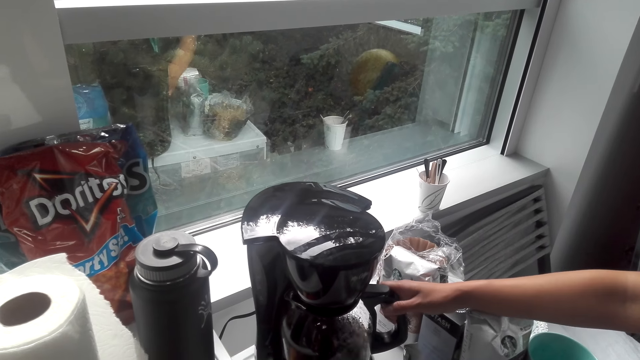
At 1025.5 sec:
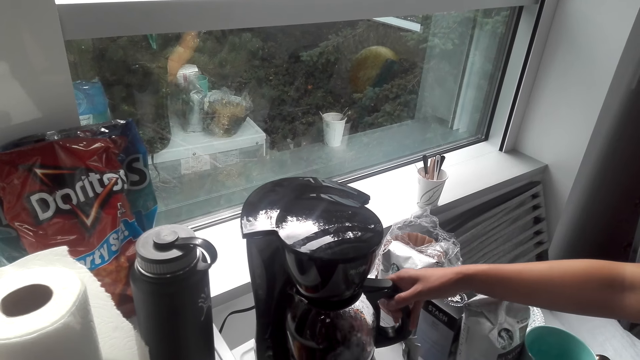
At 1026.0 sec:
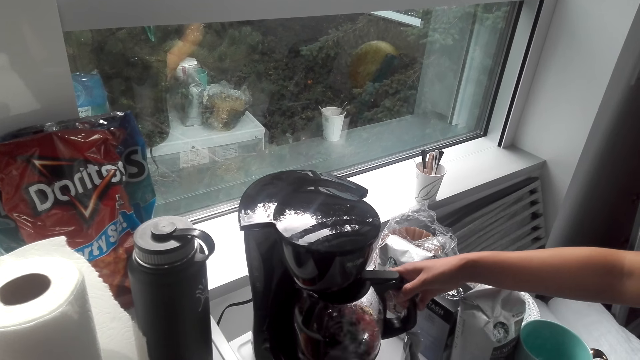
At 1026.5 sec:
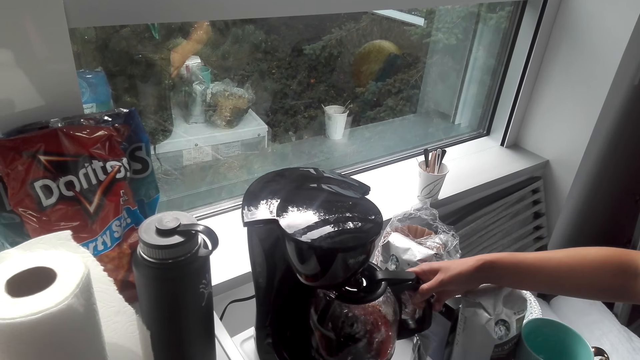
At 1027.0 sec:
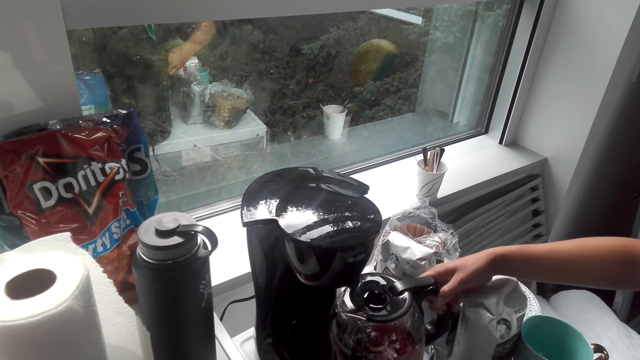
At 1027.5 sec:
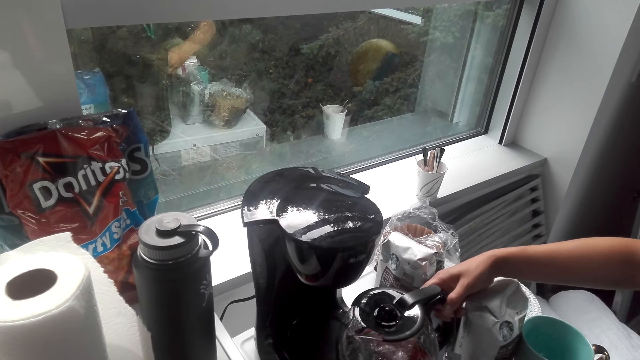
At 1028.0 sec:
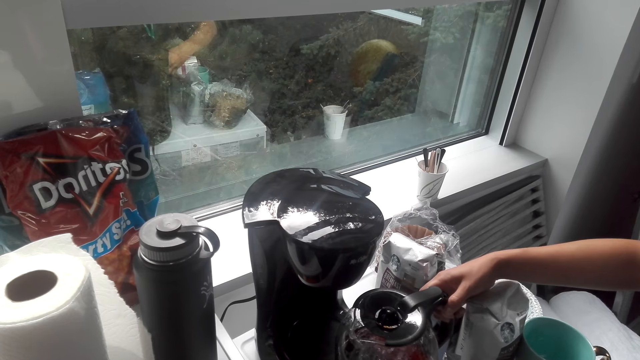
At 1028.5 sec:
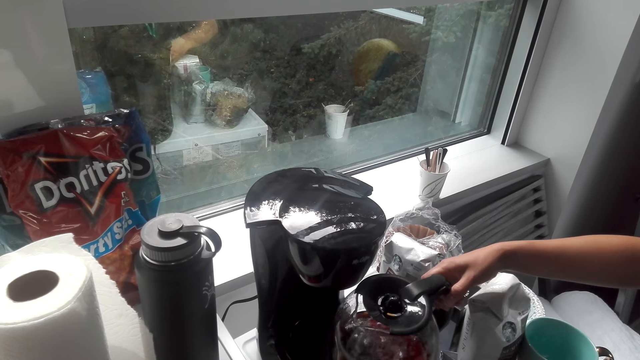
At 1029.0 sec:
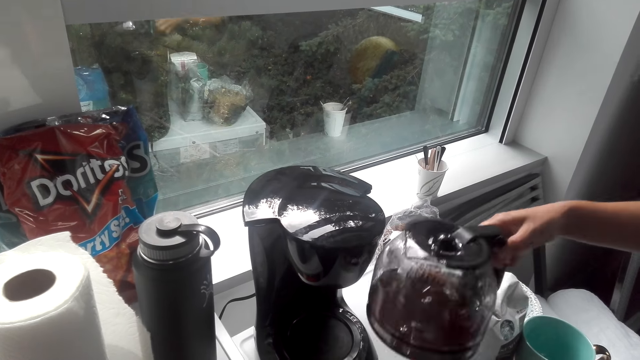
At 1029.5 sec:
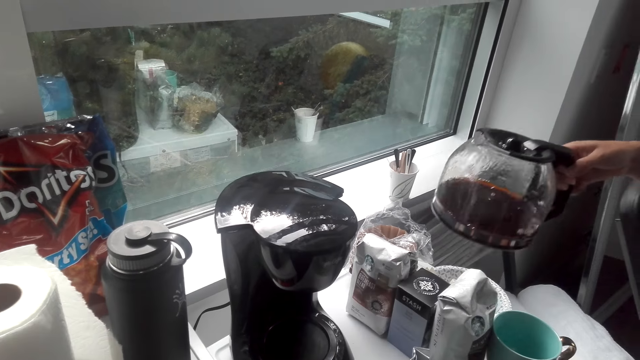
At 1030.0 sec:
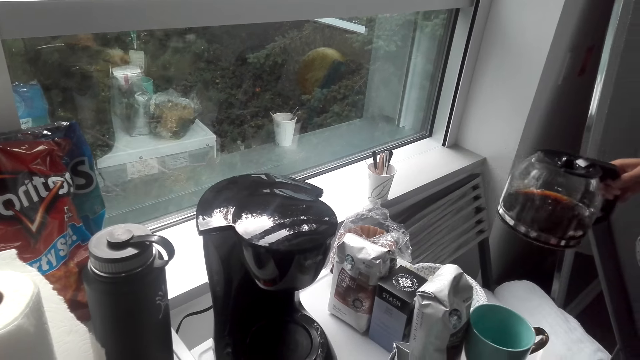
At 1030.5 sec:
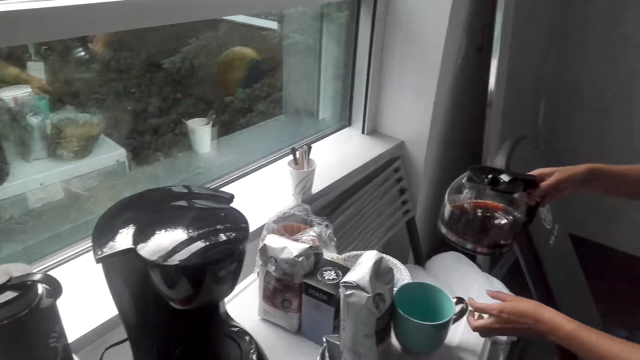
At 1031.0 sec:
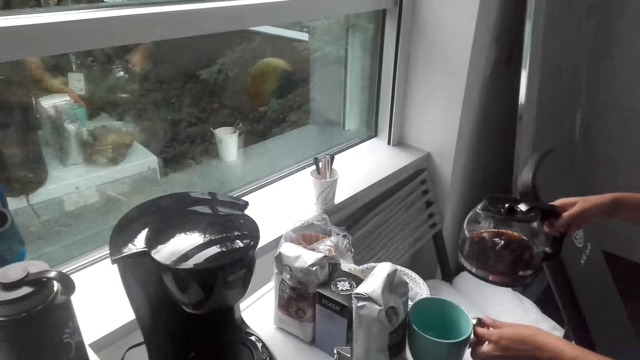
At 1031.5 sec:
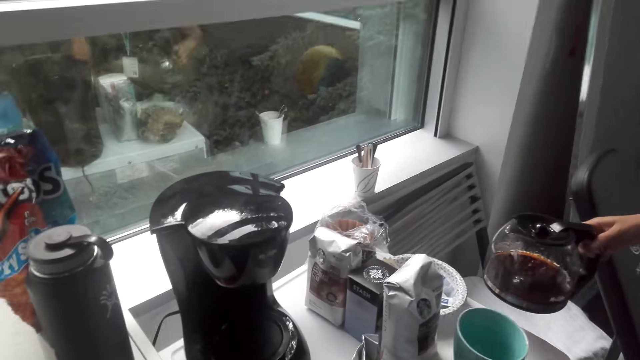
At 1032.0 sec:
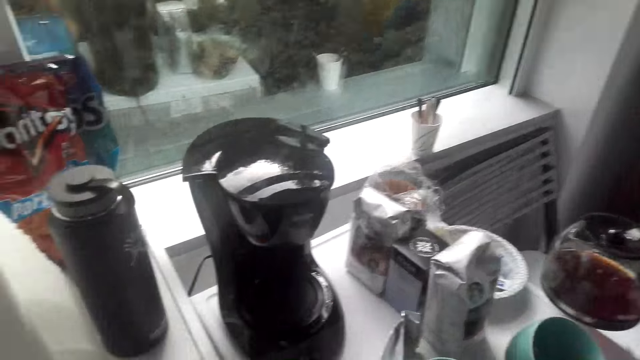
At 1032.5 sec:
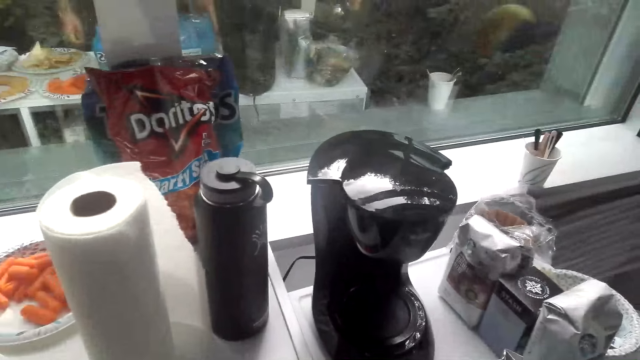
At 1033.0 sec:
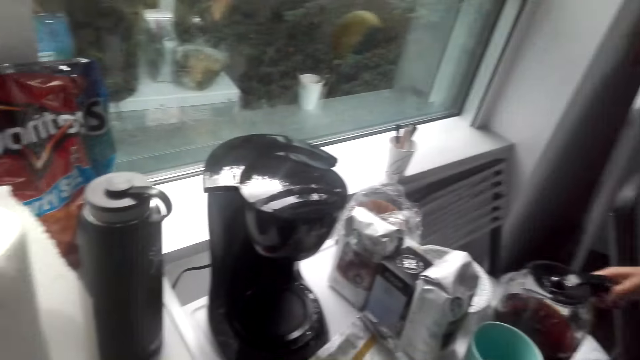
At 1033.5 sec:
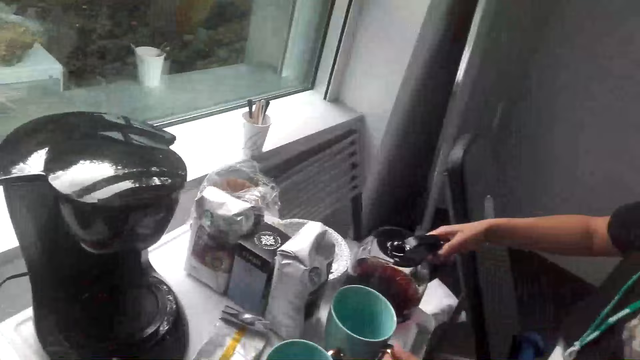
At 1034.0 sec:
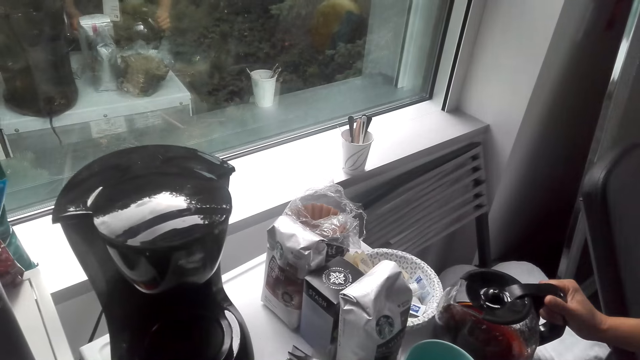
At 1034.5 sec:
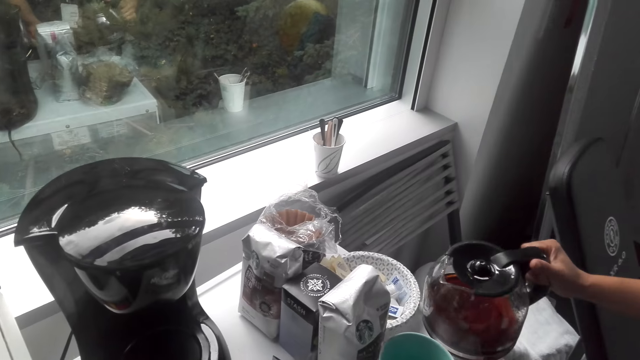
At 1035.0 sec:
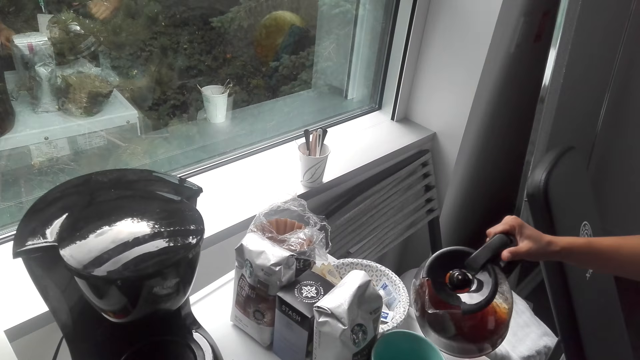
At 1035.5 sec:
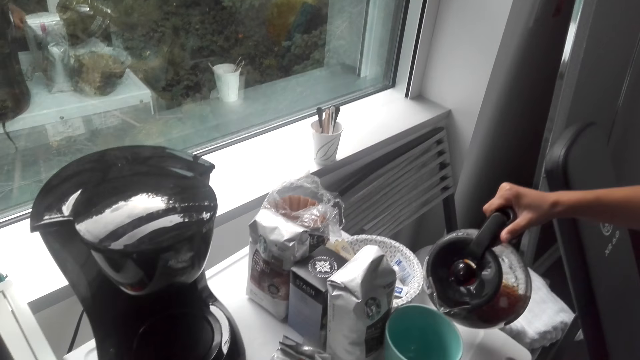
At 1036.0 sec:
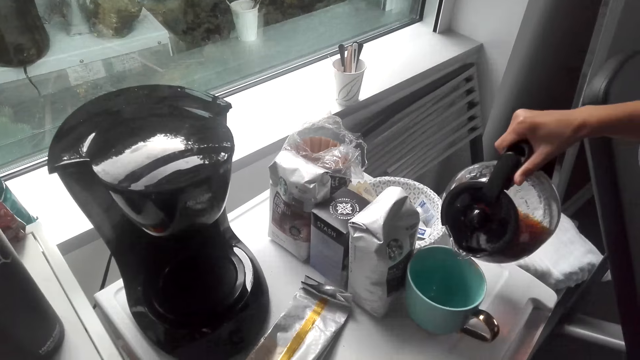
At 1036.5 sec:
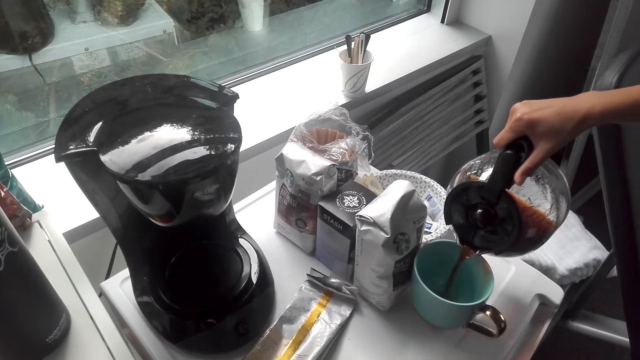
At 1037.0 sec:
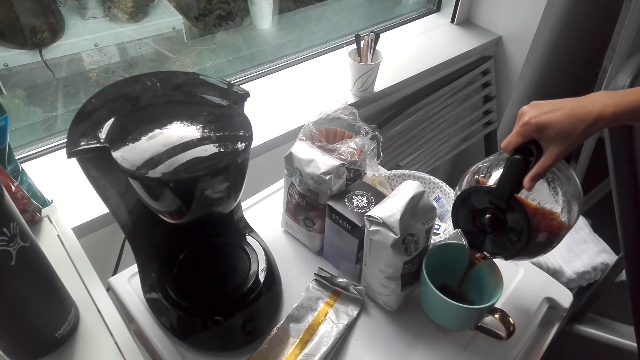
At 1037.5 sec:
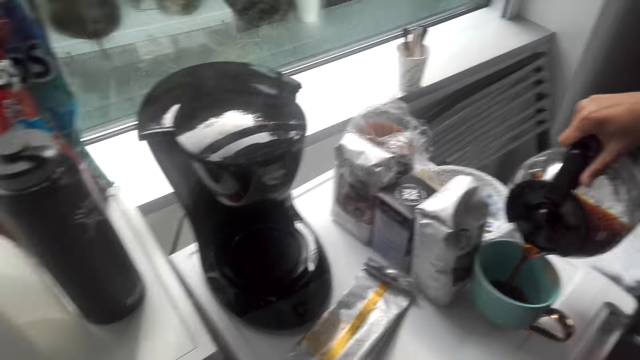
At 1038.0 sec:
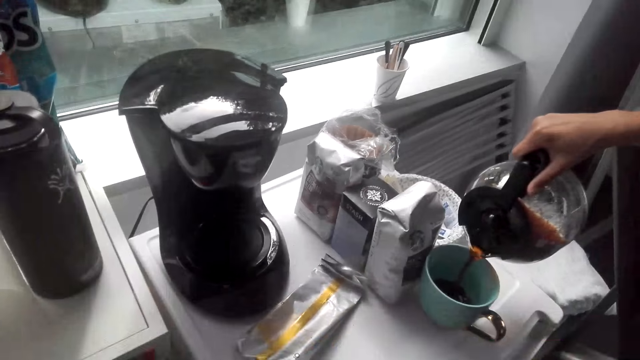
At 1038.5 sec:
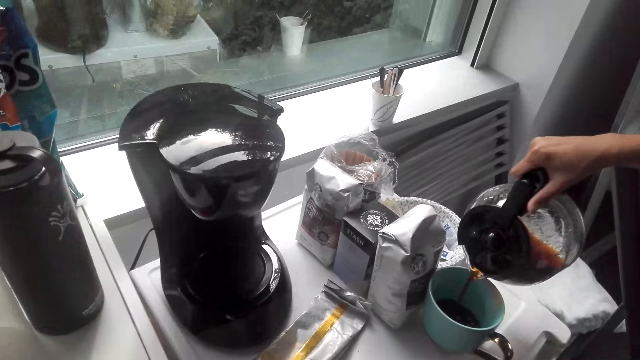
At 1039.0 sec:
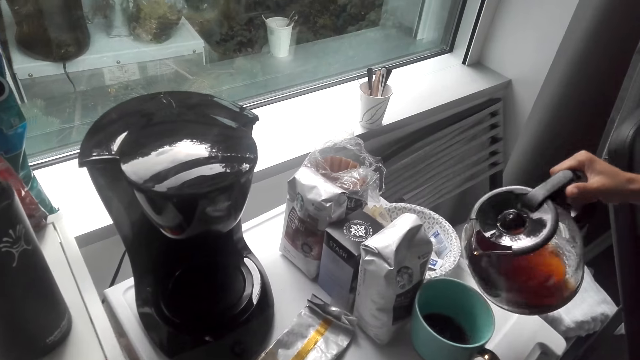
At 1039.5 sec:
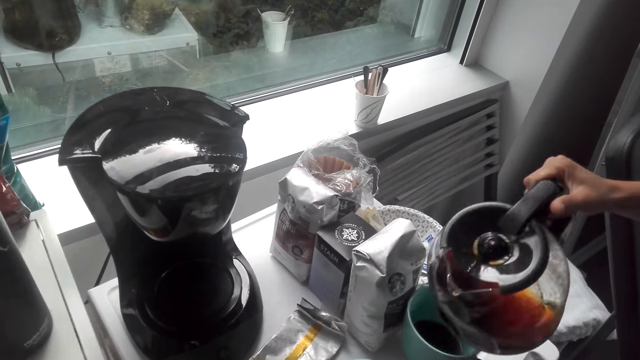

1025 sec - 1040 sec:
A lady touches the packet. She picks up the coffee pot from the coffee maker machine. She holds the cup. She places the coffee pot on the counter. She pours the coffee in the cup.

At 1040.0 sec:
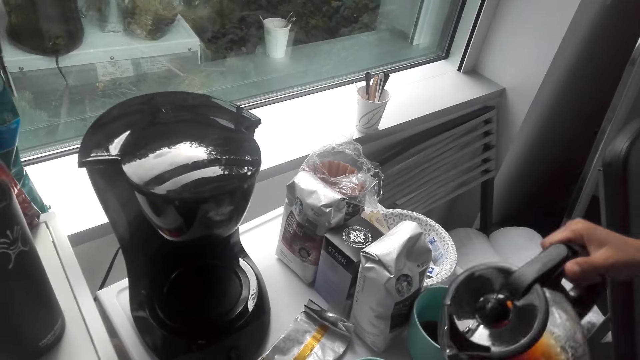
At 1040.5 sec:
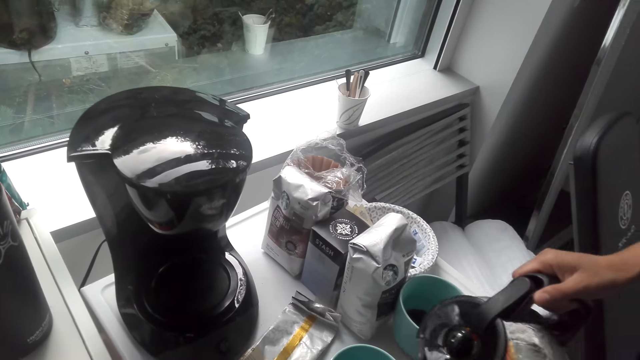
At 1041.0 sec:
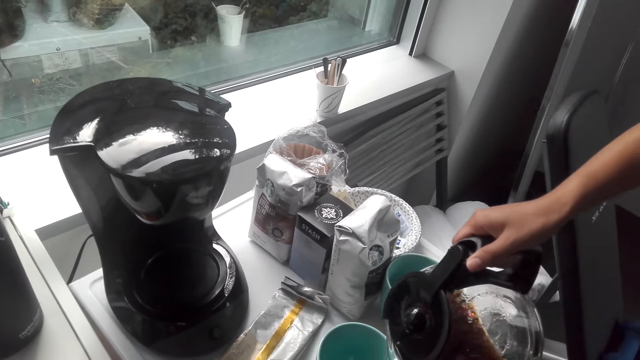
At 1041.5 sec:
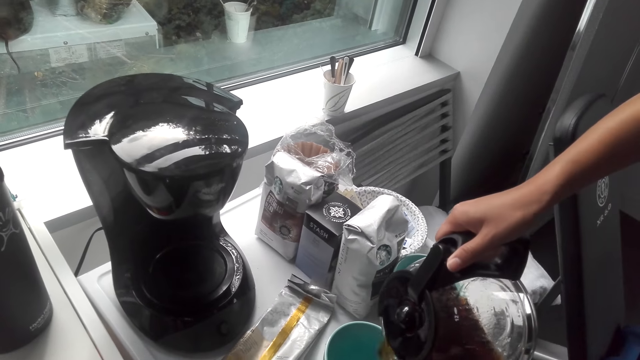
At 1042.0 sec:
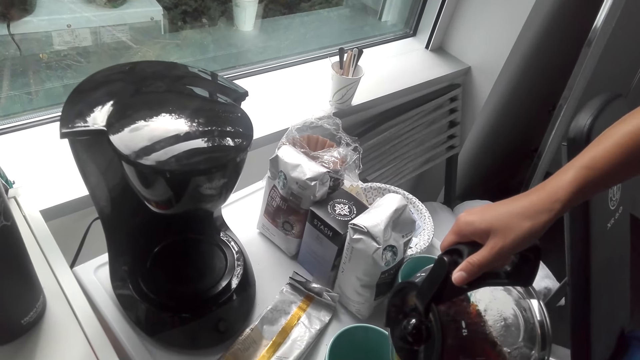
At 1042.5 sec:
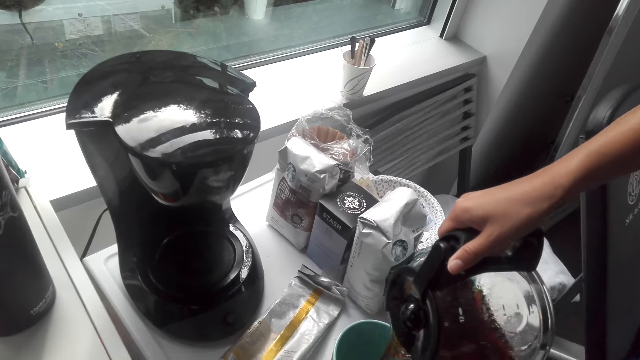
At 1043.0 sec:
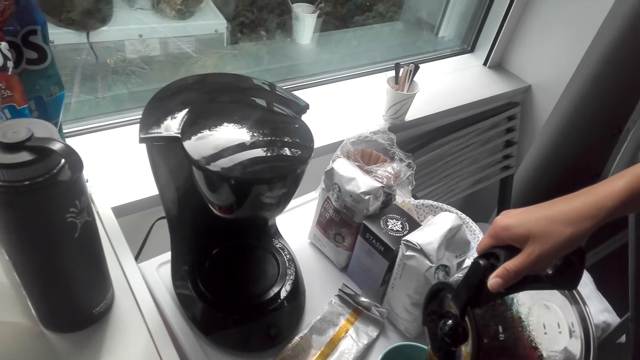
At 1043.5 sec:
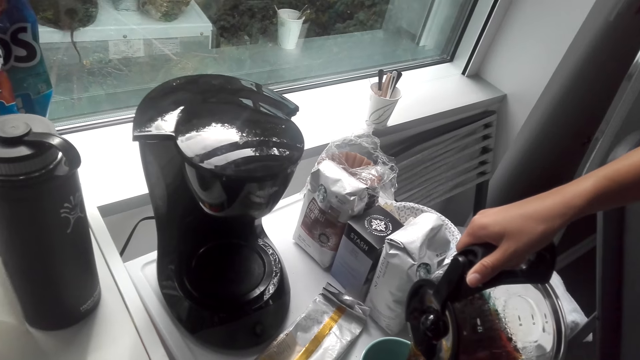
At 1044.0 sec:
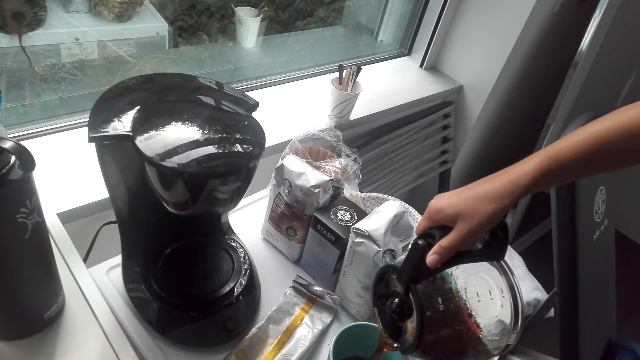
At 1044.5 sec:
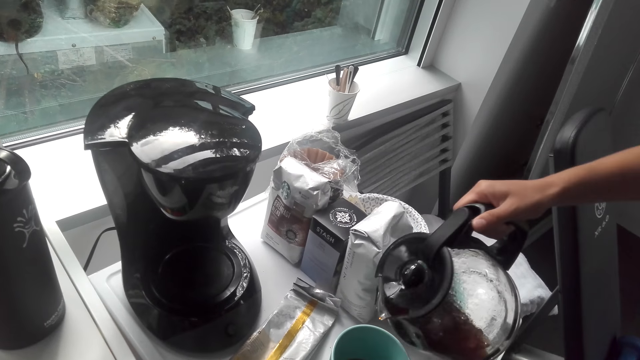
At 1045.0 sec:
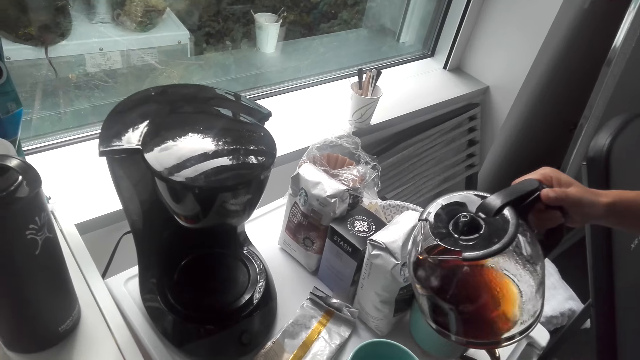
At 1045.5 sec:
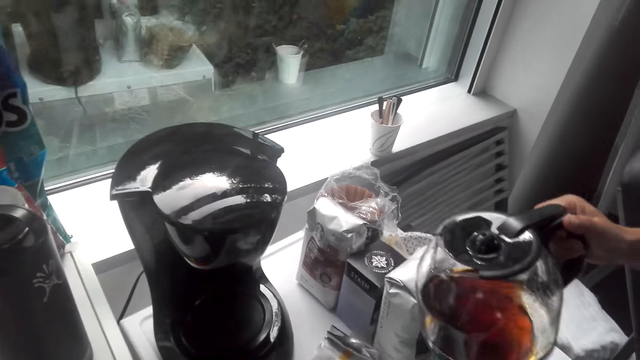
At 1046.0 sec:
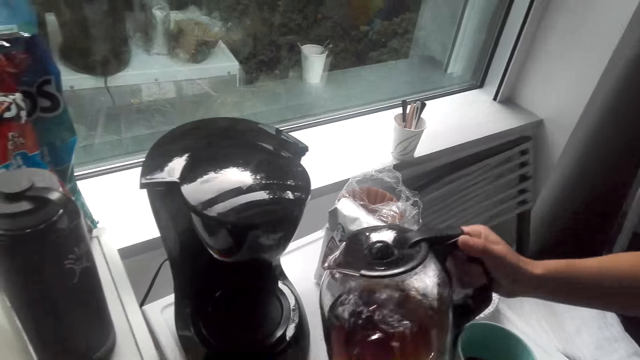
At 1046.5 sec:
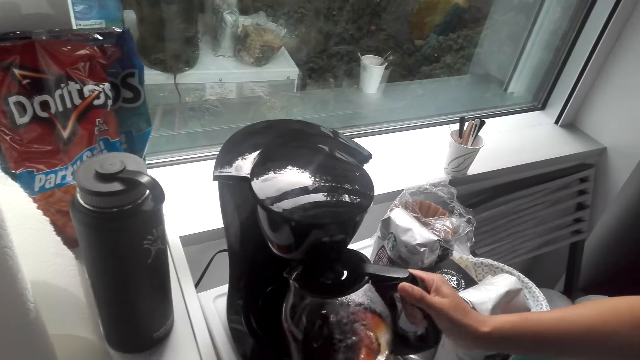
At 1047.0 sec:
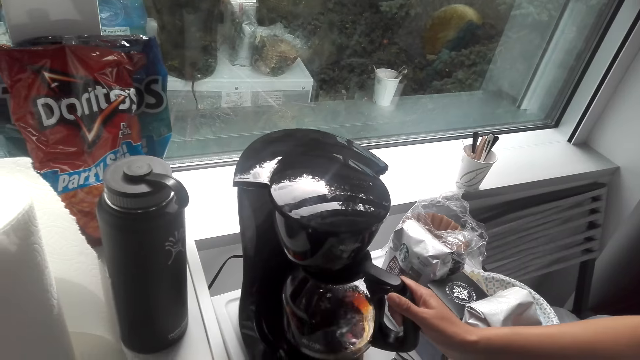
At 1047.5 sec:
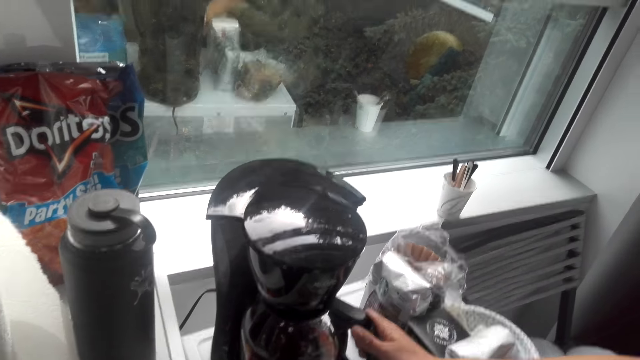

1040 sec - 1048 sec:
A lady places the coffee pot on the coffee maker machine.
